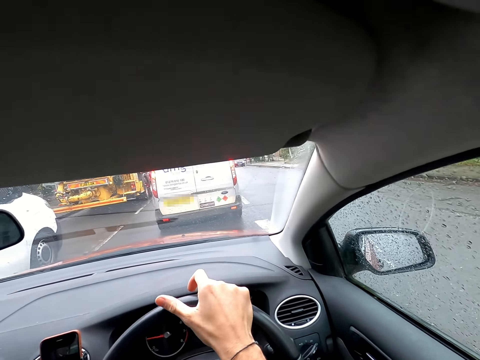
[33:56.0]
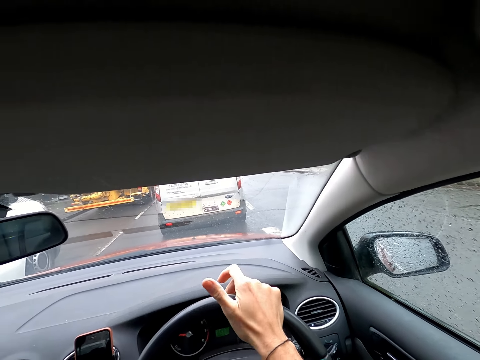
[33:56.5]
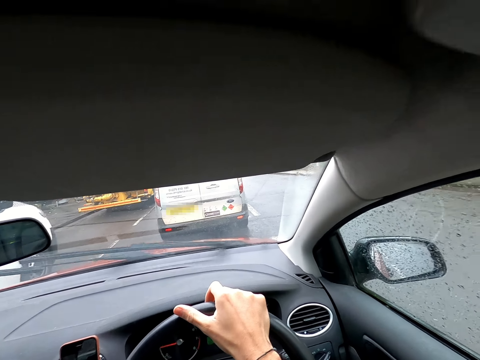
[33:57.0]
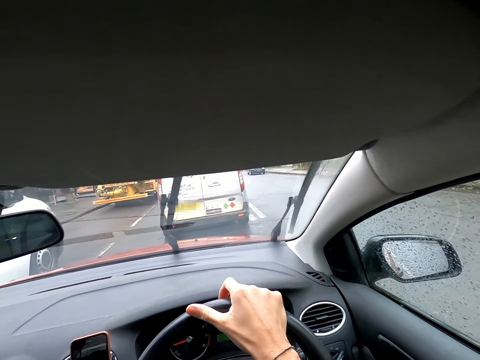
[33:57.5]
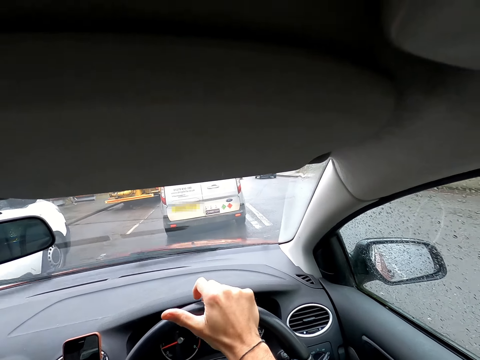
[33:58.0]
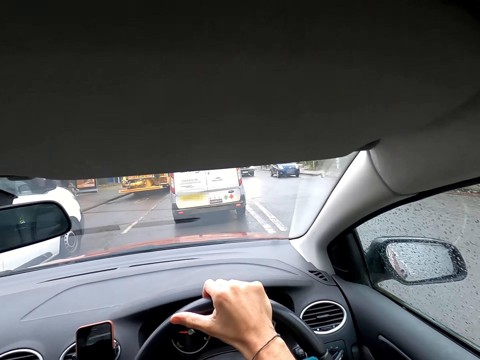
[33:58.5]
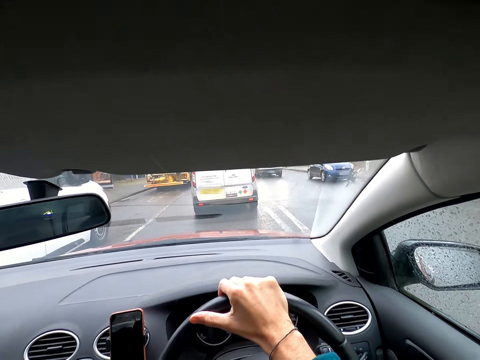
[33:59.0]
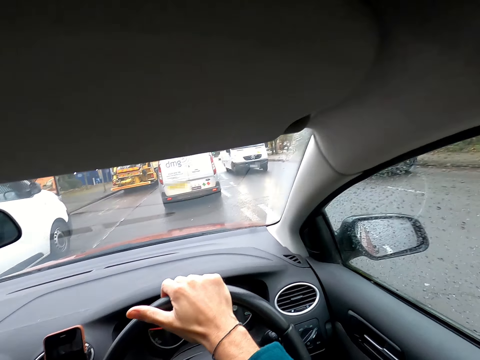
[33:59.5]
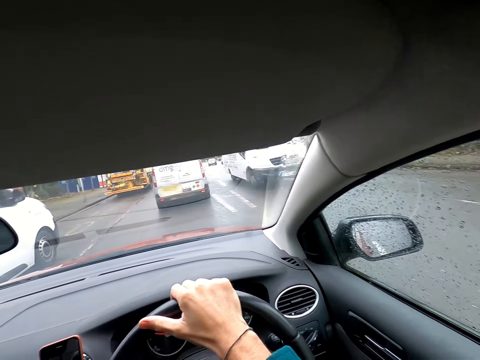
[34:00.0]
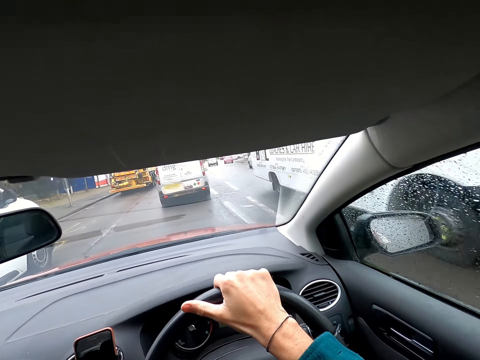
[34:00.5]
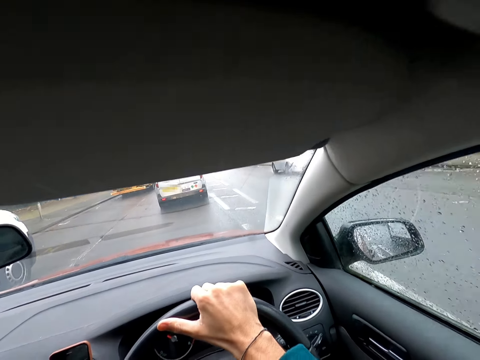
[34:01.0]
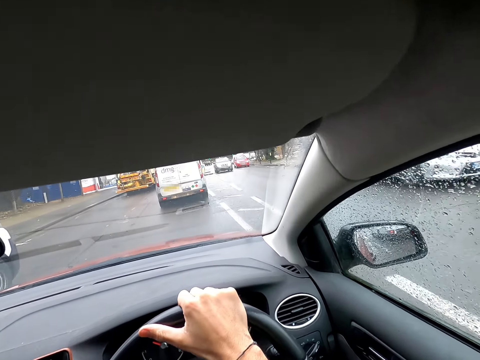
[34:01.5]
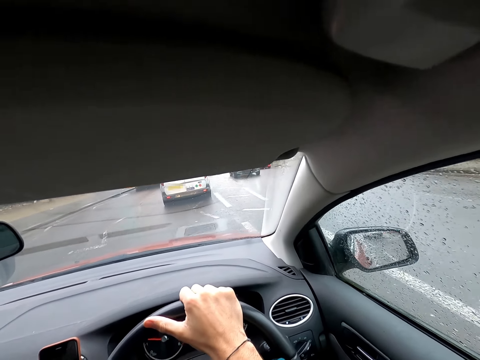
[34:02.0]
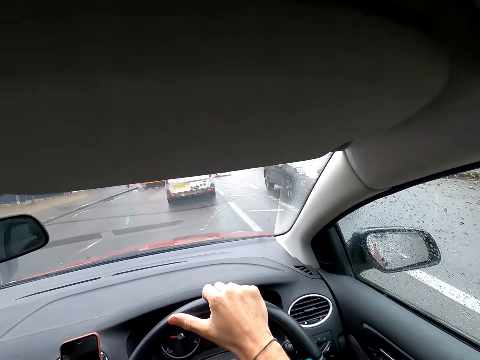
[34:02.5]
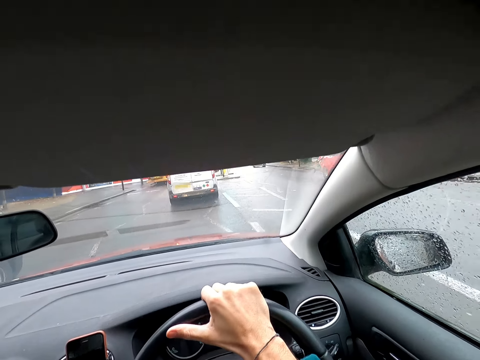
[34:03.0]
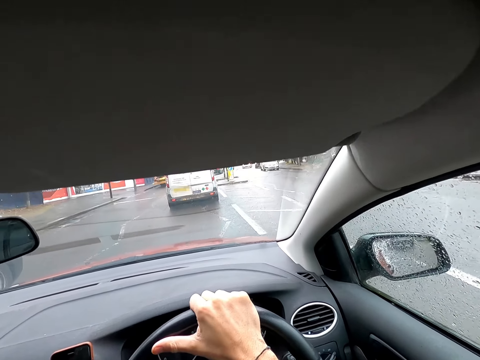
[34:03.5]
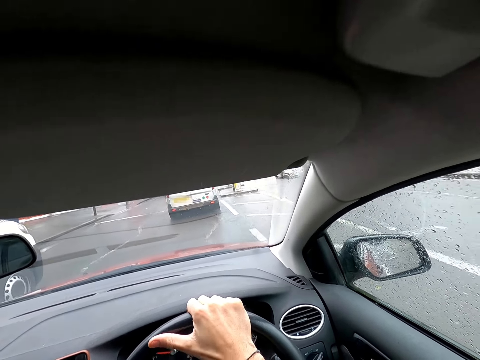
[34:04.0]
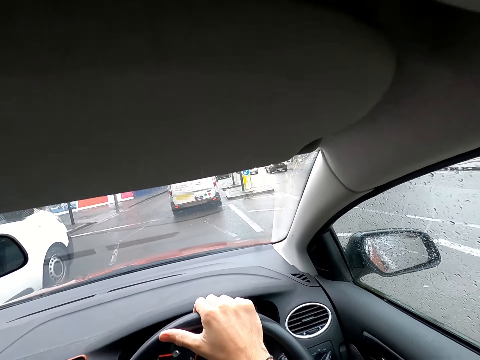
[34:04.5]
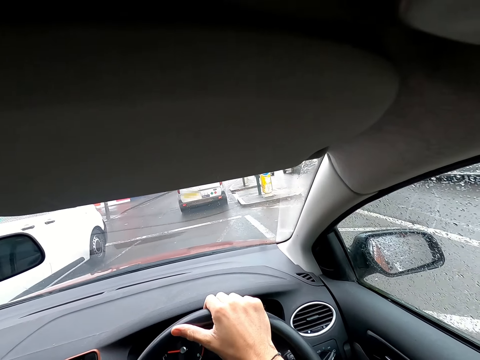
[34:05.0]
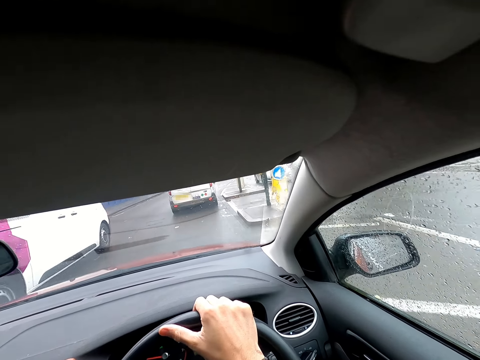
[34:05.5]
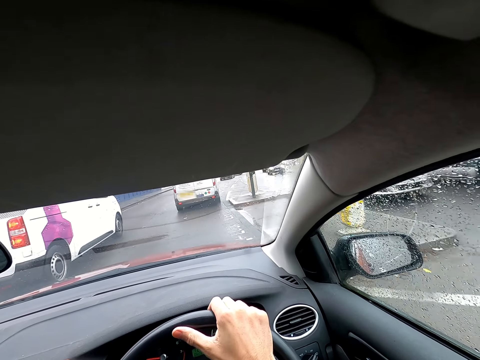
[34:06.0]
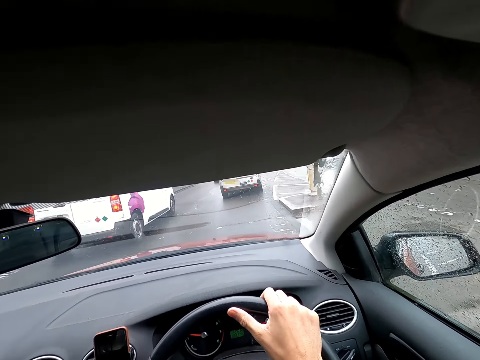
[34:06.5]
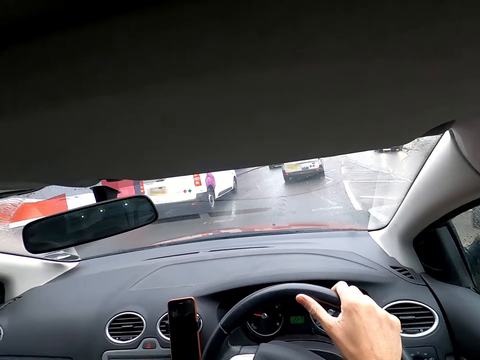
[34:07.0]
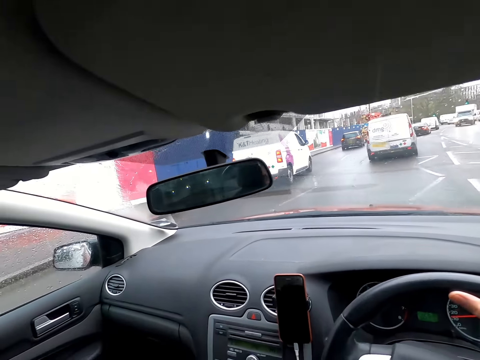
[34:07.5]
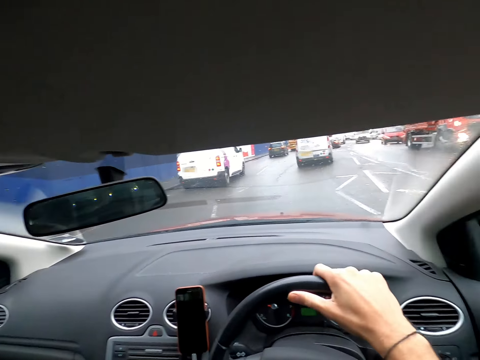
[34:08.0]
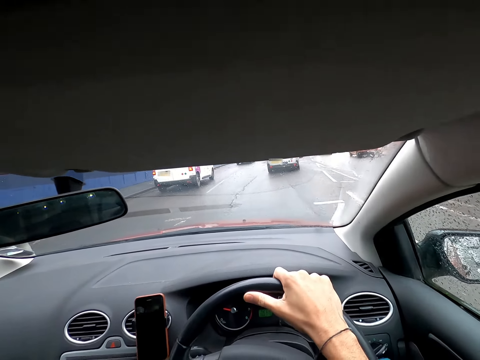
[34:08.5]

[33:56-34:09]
The camera wearer drives the car. A blue car drives past the camera wearer. A white van drives past the camera wearer. An ash car drives past the camera wearer. A grey car drives past the camera wearer. A red car drives past the camera wearer. The white van drives past the camera wearer. The camera wearer drives the car with the steering wheel in his right hand.

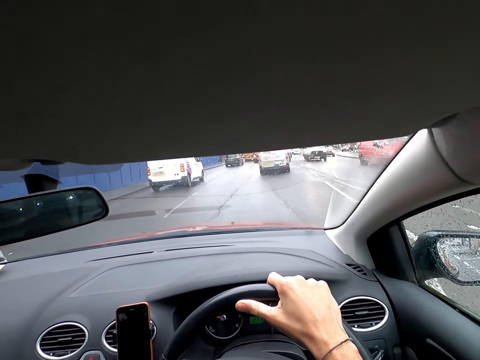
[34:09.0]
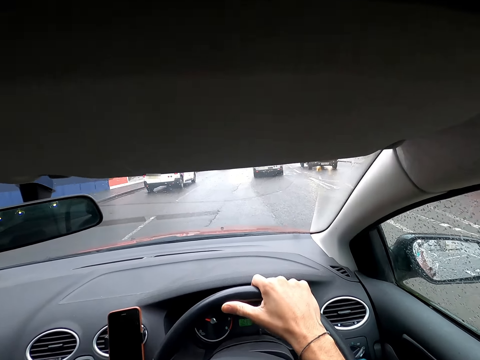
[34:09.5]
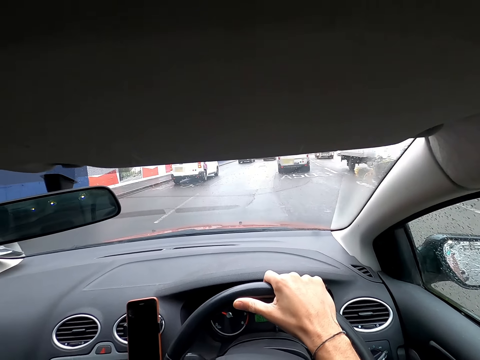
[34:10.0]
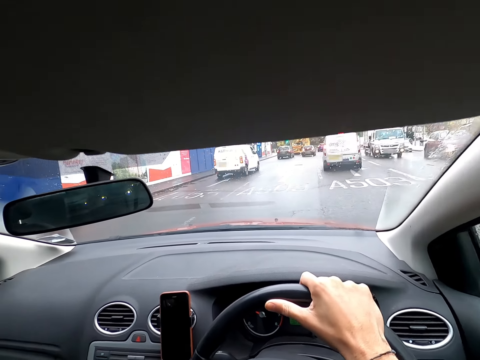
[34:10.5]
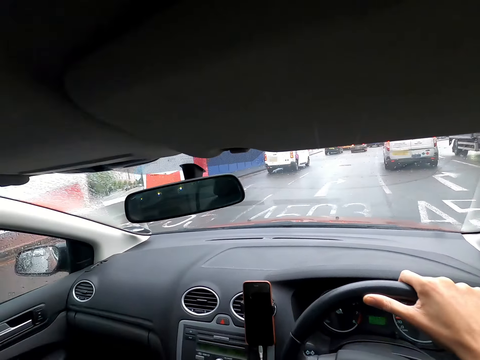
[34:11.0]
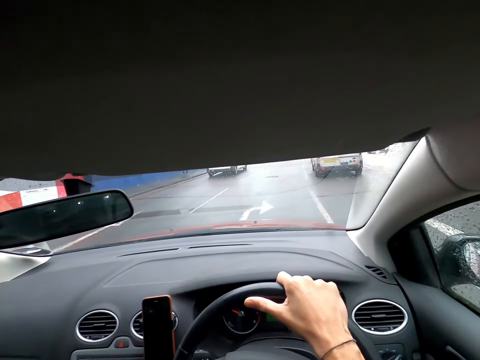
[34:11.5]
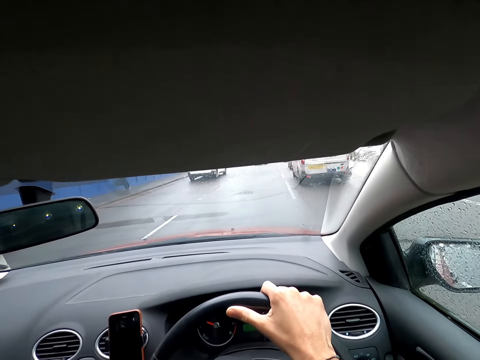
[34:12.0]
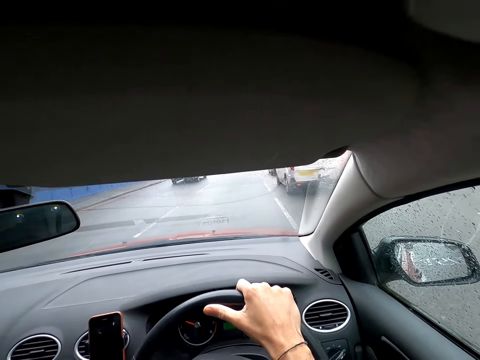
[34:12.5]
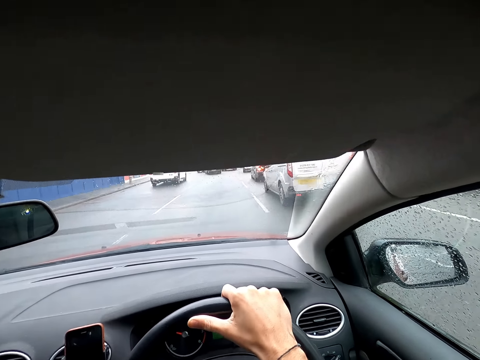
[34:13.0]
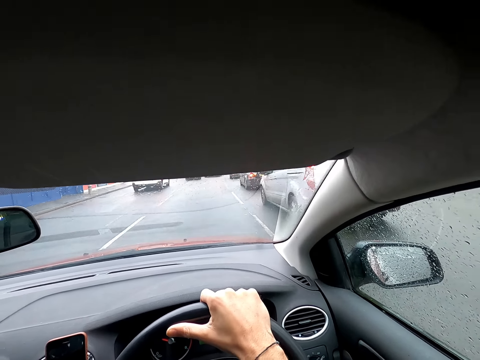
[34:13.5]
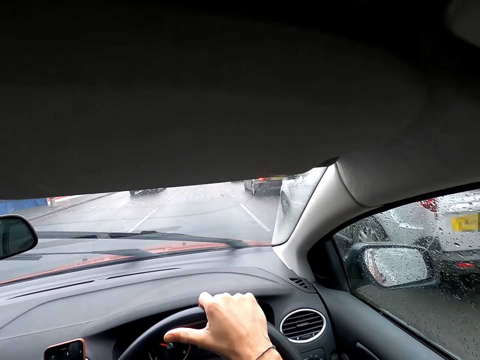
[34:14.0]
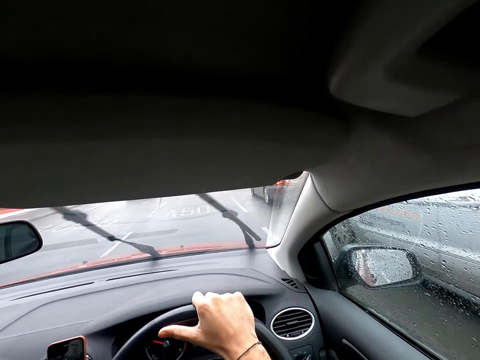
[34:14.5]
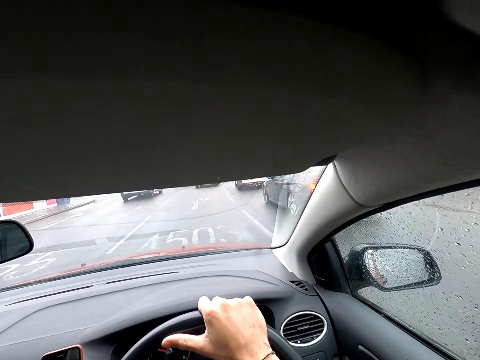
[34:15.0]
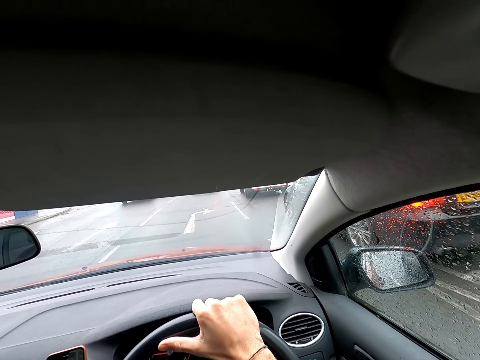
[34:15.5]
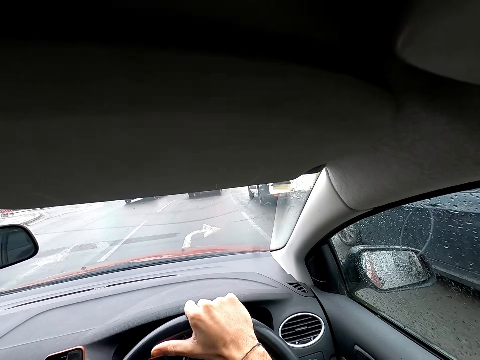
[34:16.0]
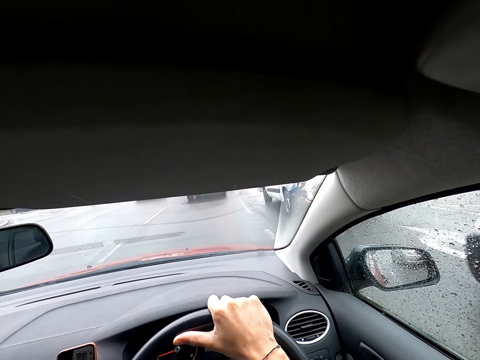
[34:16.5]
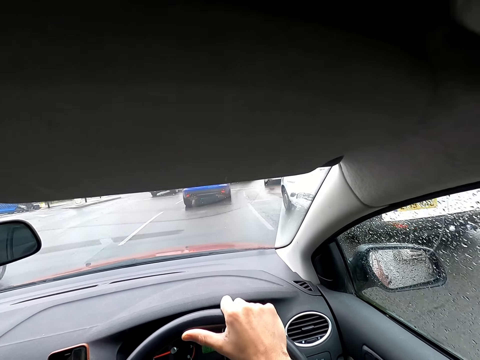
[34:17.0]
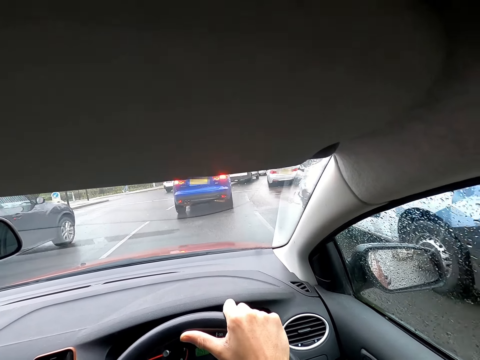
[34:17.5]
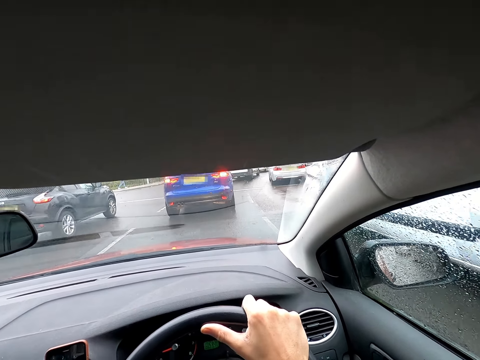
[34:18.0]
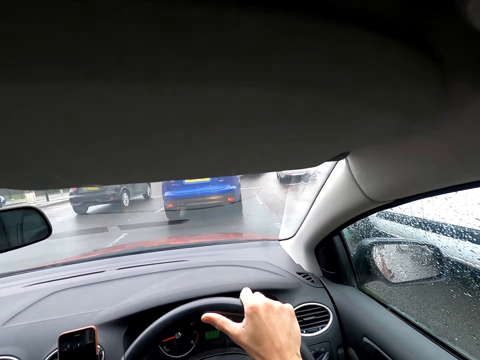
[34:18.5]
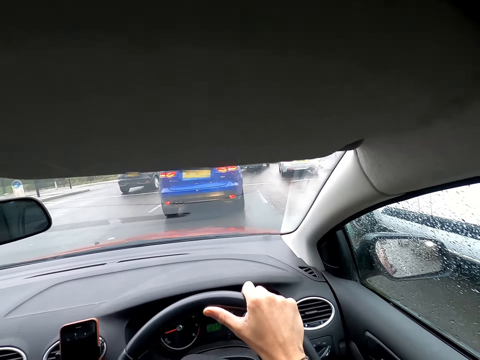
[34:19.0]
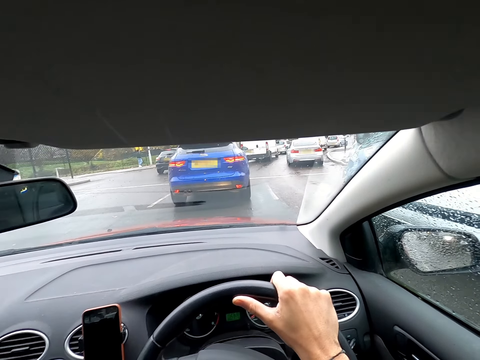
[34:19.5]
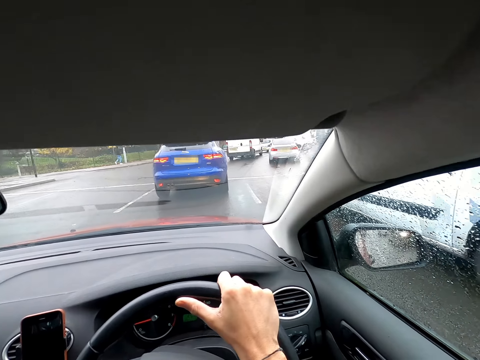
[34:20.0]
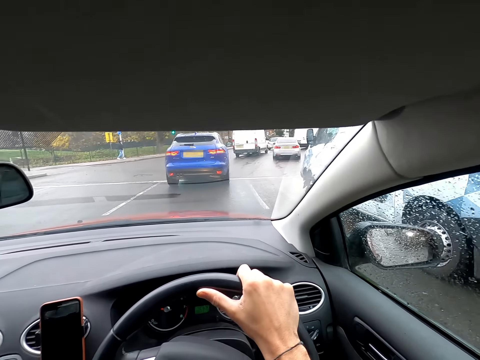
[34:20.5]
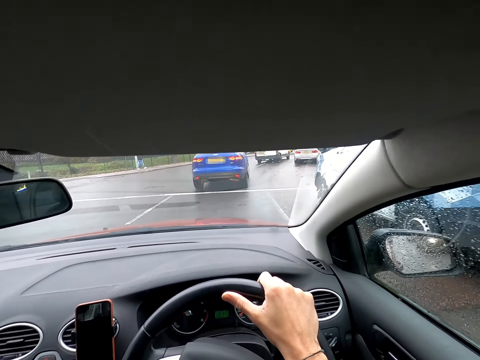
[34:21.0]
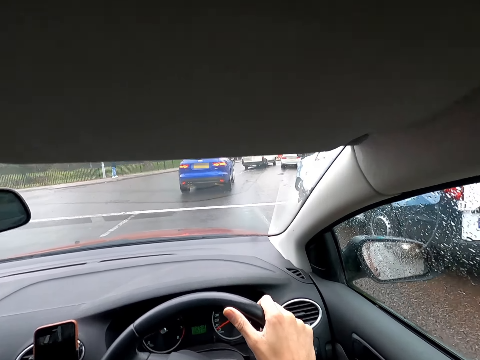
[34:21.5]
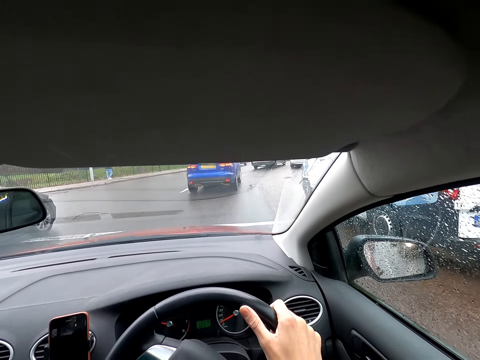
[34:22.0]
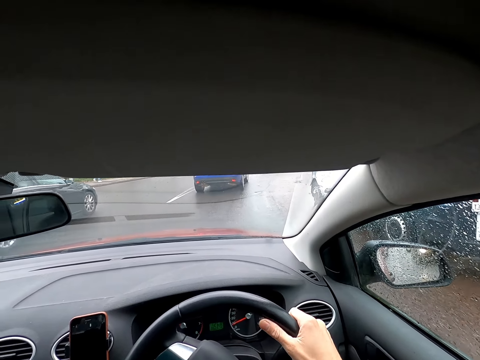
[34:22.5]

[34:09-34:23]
The grey car drives past the camera wearer.
